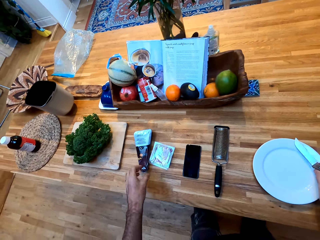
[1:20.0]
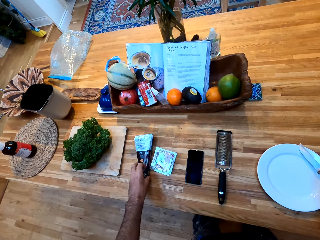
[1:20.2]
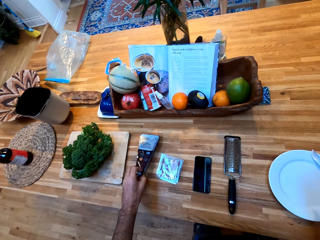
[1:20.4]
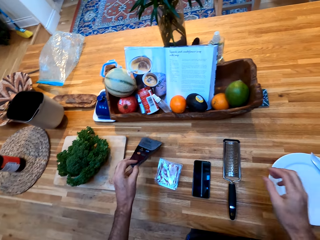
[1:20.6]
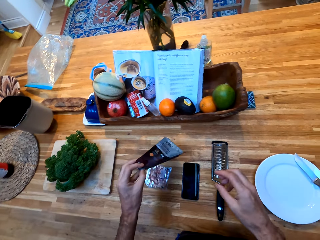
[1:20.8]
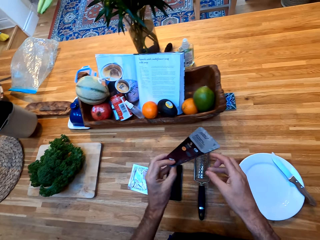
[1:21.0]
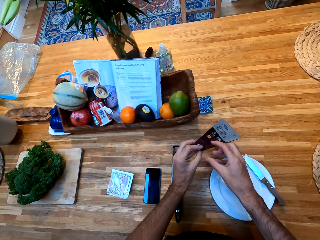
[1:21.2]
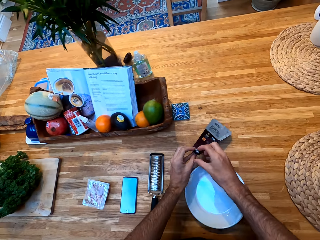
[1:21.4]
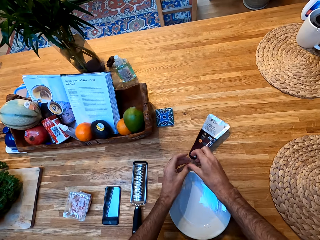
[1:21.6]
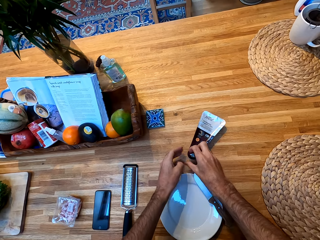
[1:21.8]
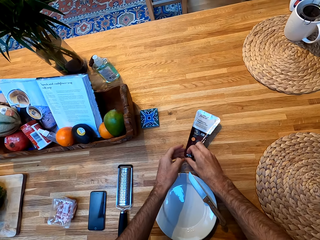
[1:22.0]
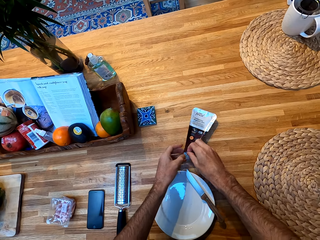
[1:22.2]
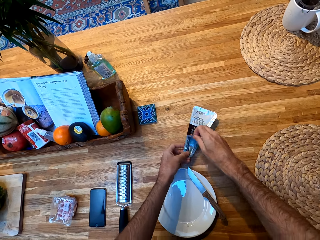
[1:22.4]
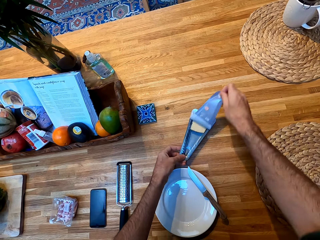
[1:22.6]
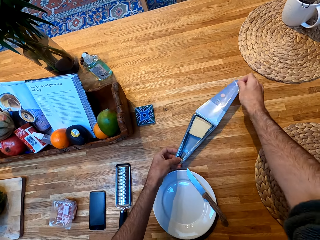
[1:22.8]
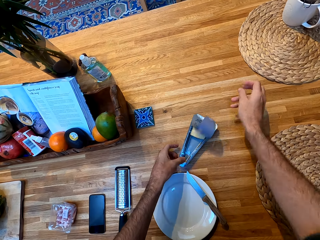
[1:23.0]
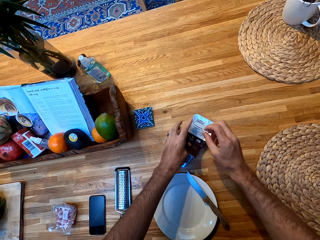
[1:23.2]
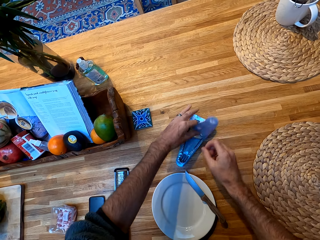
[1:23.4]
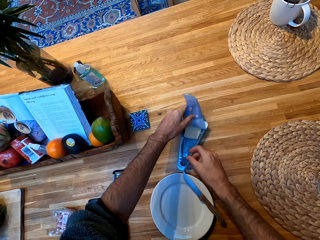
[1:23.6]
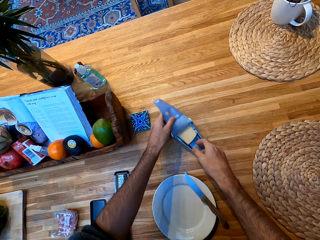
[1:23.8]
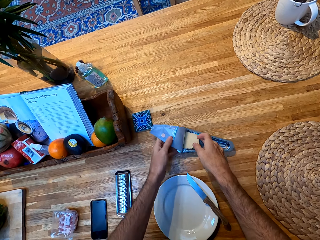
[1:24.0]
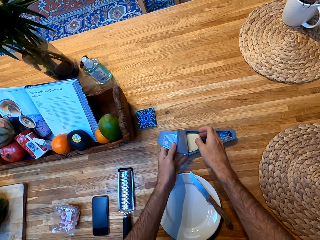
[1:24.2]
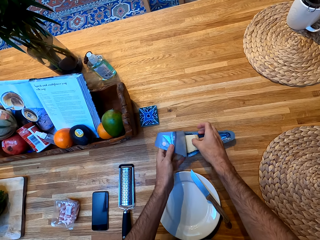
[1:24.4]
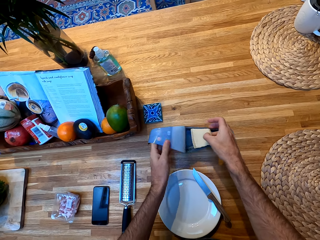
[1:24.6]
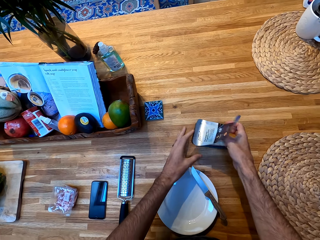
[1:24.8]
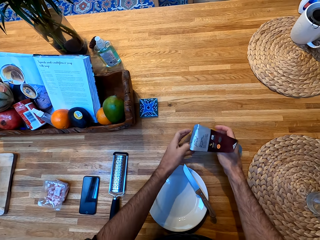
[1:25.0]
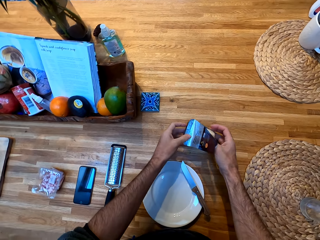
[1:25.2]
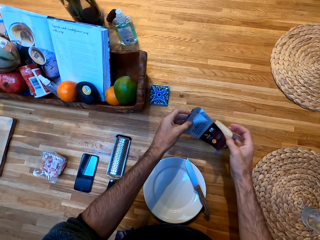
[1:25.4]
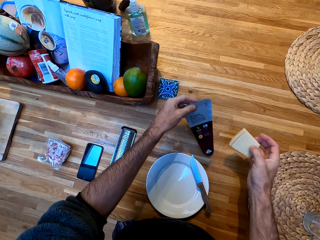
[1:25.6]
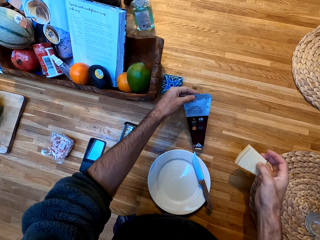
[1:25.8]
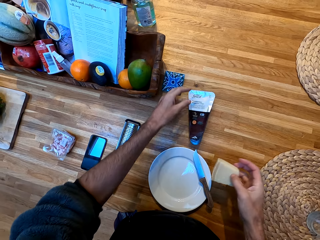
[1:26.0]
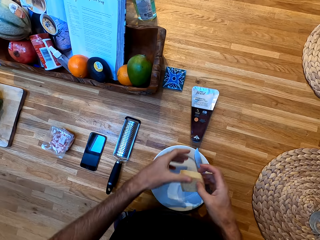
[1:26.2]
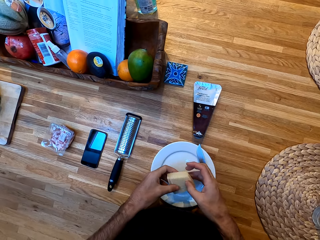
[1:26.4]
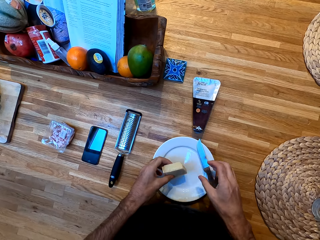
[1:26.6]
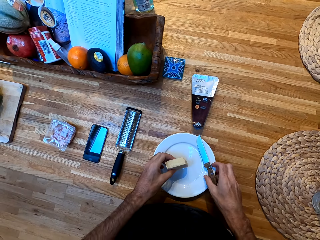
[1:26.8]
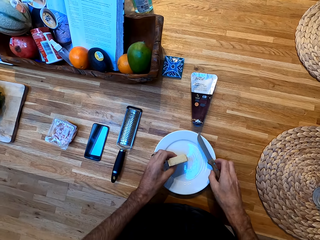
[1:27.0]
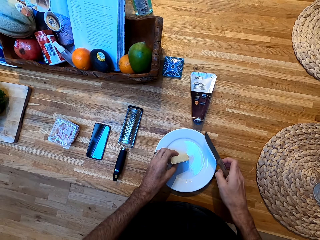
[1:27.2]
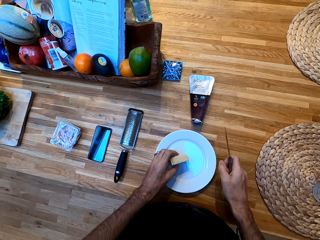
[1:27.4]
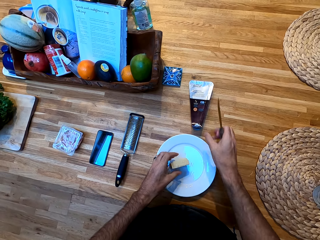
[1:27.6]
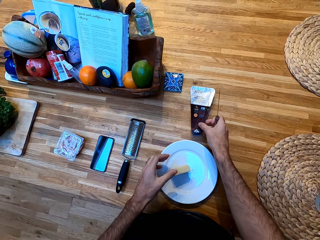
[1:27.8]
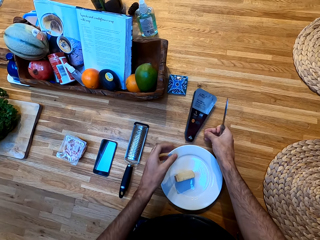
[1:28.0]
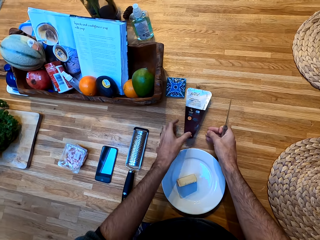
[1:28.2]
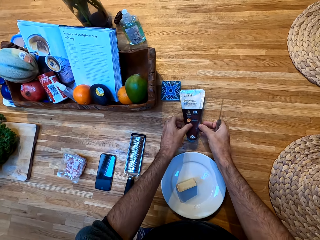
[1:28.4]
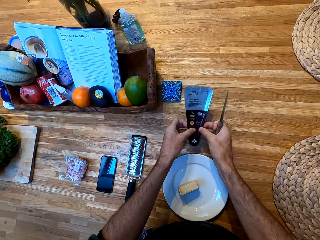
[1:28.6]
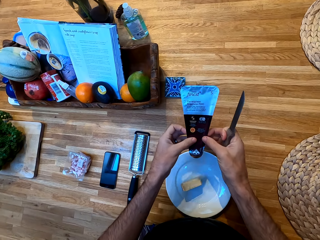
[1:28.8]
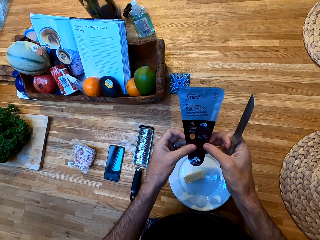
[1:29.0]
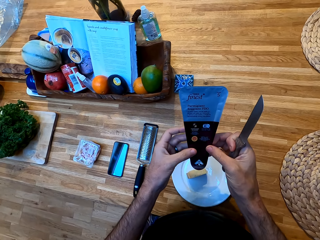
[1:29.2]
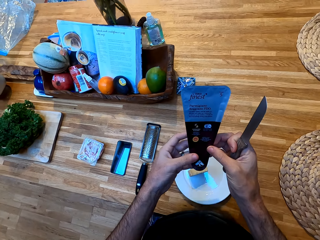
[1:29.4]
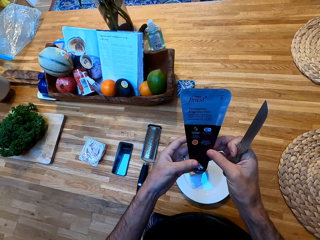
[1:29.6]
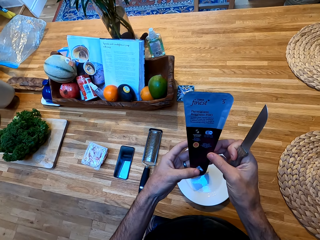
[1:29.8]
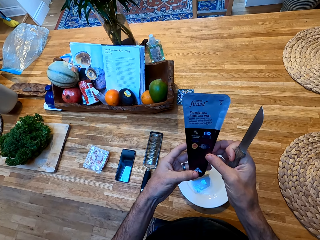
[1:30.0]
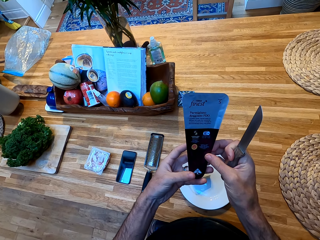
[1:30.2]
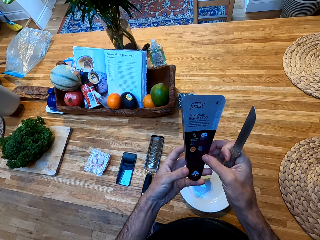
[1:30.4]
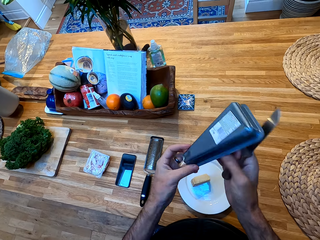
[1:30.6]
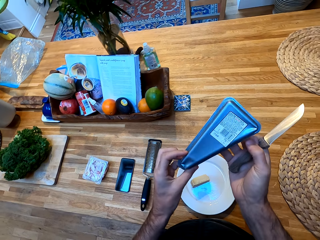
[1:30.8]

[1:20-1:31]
The camera wearer holds the knife. They place the knife on a plate, pick up a packet of chocolate from the counter, open the seal, and pick up a piece of chocolate from the packet. They hold the piece of chocolate on the plate. They pick up the knife from the plate. They hold the knife. They look at the packet.

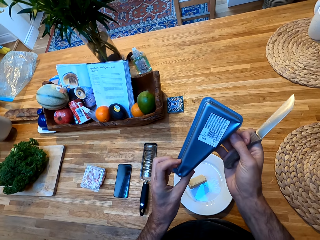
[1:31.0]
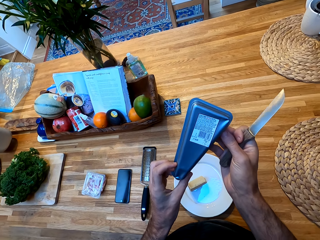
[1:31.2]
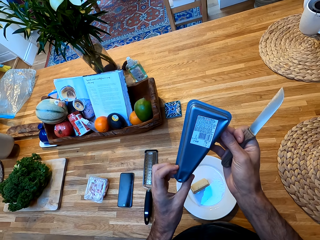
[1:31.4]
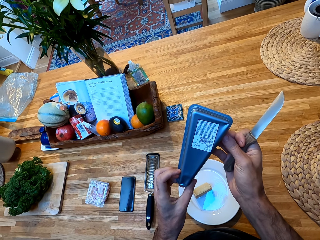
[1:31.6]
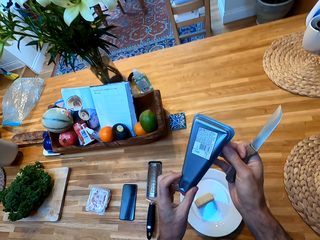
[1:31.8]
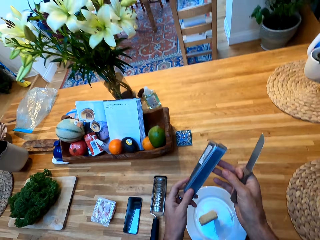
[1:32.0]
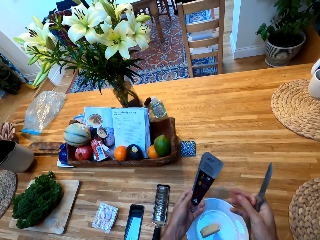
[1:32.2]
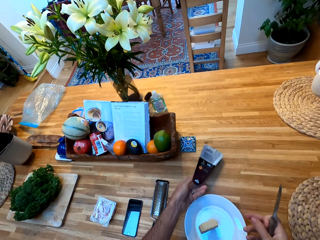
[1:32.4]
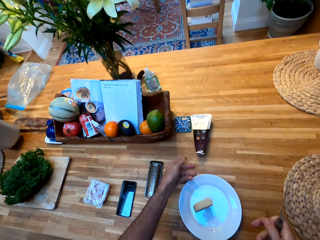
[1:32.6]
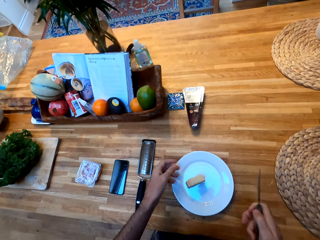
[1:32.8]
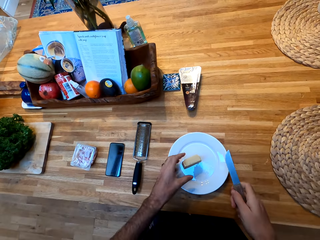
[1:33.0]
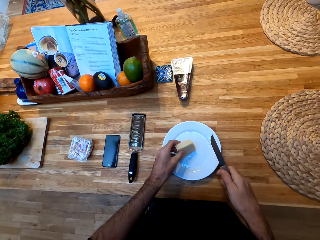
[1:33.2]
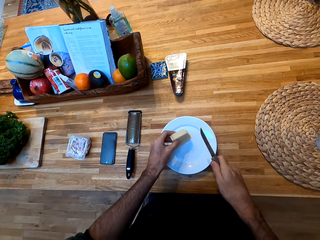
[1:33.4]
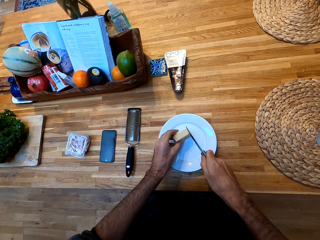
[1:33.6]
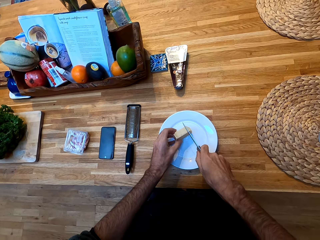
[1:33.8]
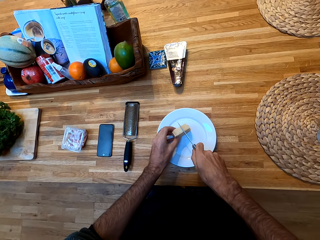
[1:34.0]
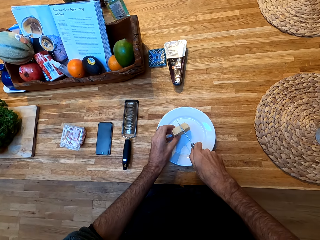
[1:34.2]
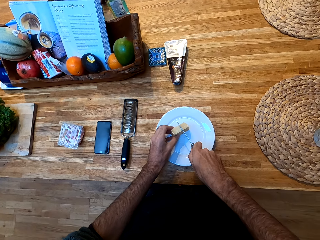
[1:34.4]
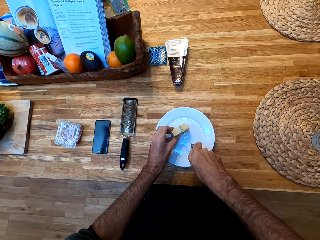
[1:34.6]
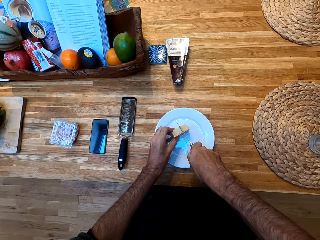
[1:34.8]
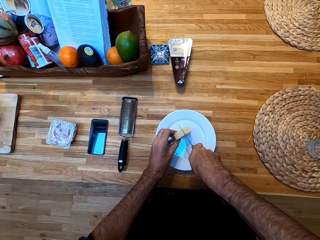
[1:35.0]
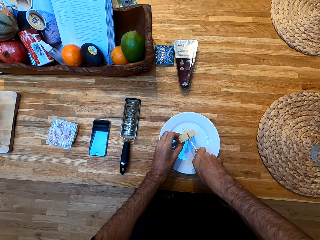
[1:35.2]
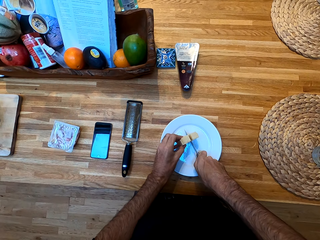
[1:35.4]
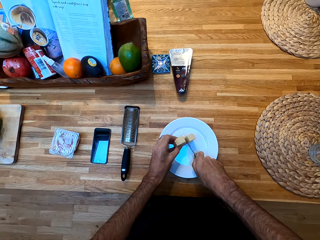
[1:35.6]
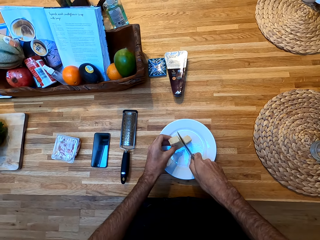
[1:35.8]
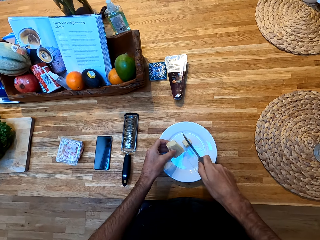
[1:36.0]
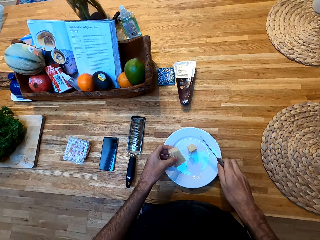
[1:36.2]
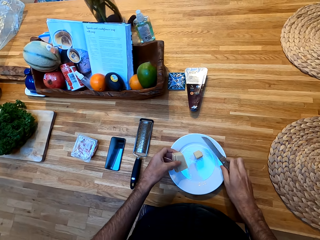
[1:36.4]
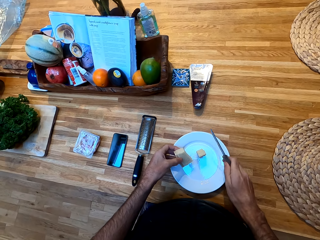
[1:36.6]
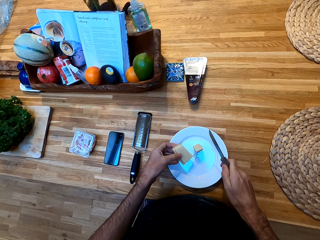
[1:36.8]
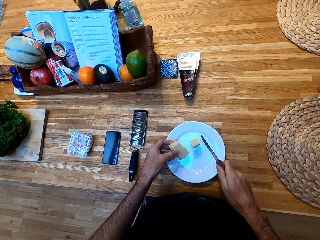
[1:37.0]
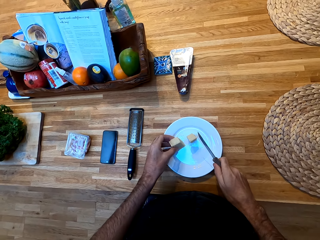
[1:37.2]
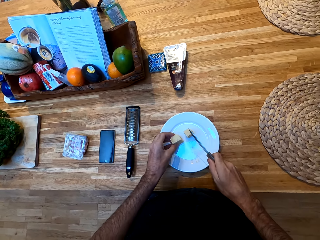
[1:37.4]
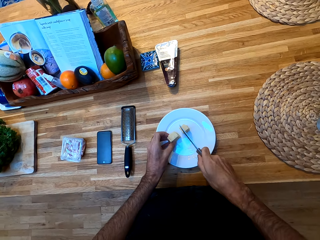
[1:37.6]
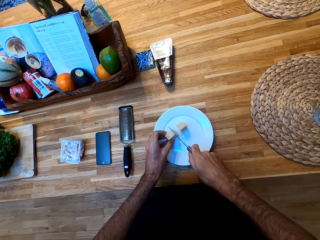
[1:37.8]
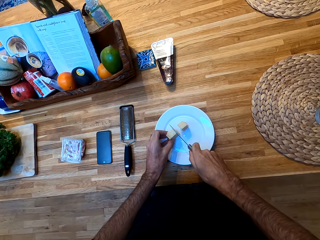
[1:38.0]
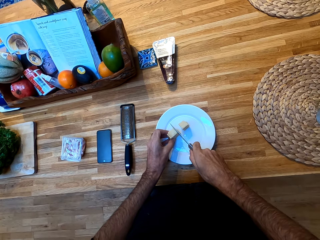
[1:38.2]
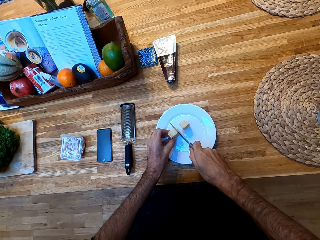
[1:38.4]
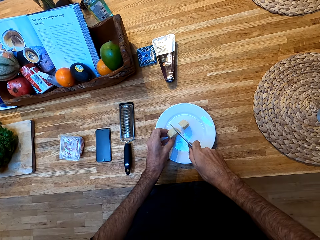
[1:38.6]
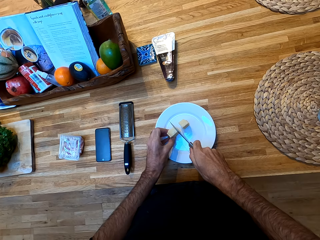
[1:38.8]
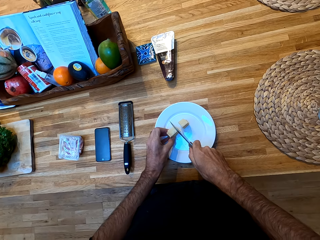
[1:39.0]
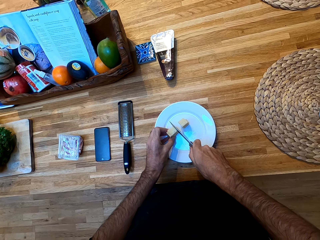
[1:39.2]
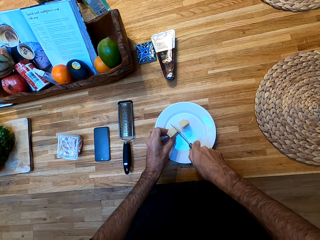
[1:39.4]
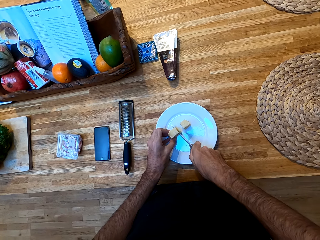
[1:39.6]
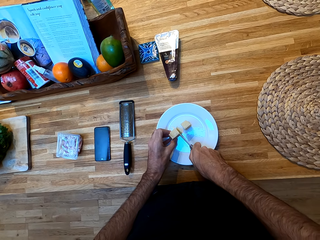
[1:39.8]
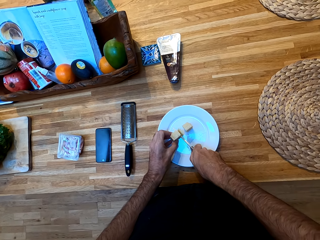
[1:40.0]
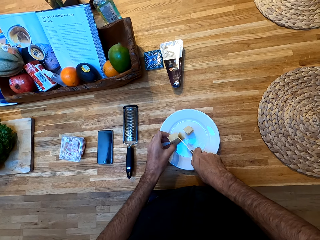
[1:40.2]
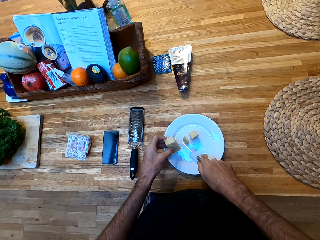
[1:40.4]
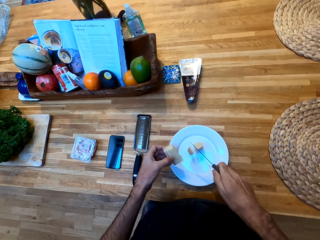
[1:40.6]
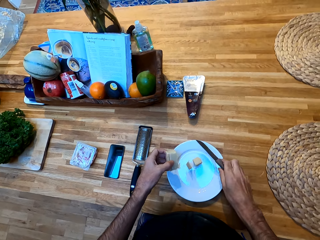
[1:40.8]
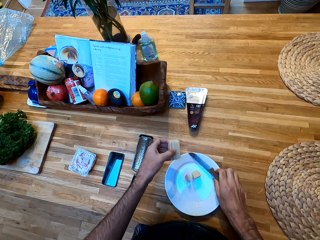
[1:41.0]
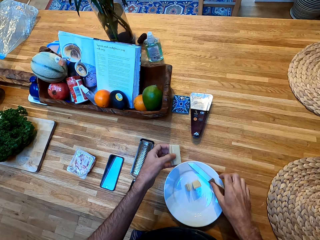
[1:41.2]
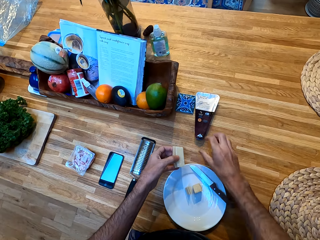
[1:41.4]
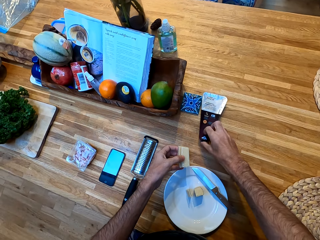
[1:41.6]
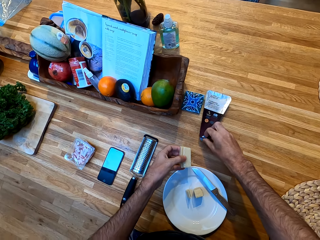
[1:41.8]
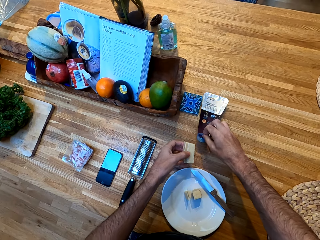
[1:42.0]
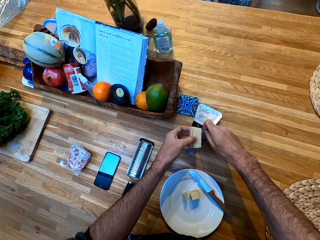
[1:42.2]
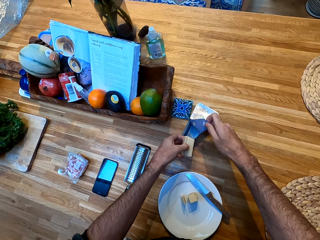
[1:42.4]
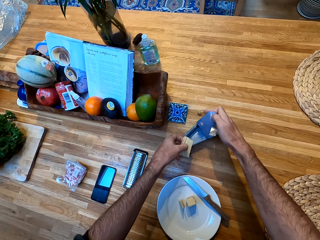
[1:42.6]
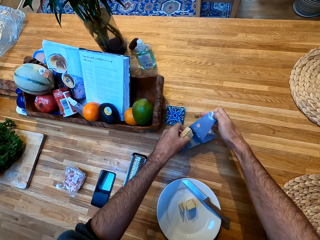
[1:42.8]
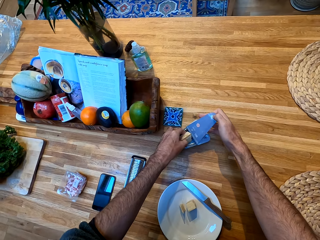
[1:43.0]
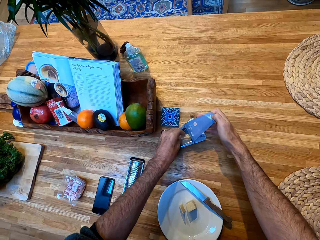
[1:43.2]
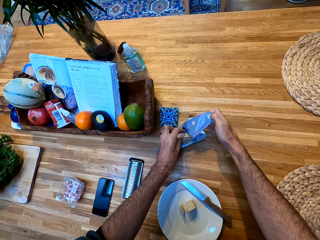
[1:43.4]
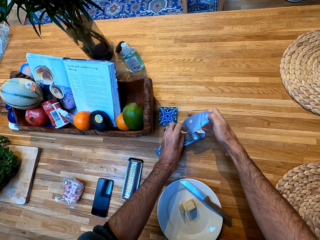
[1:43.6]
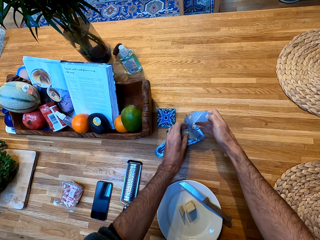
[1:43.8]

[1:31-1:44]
The camera wearer turns the packet. They place the packet on the counter. They cut the chocolate into pieces. They put the knife on the plate. They place the chocolate in the packet.
